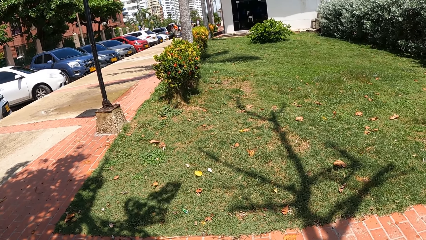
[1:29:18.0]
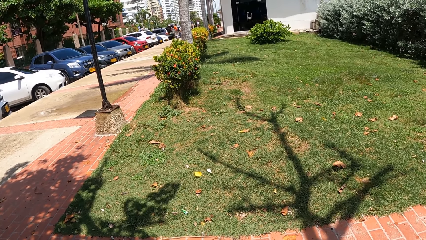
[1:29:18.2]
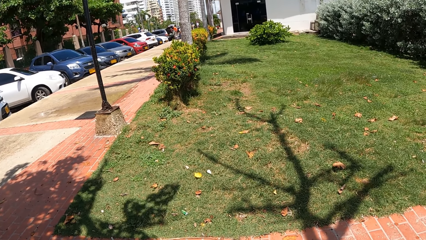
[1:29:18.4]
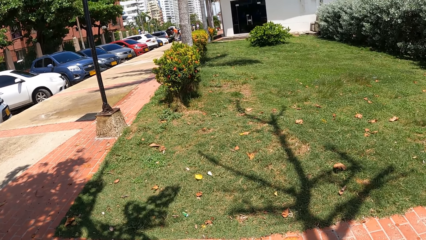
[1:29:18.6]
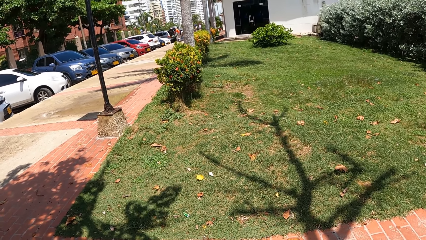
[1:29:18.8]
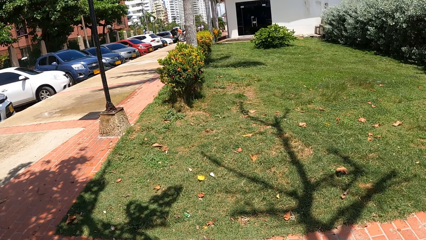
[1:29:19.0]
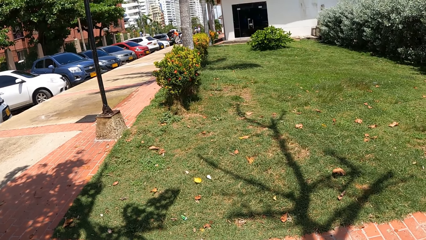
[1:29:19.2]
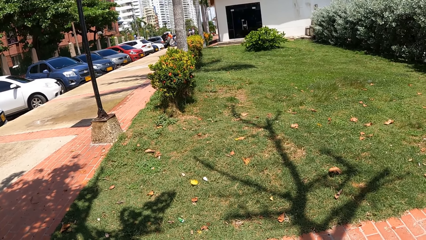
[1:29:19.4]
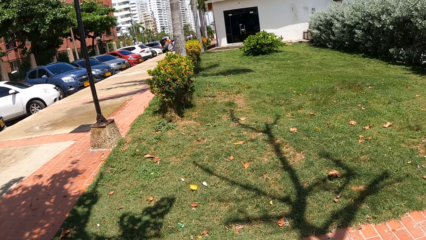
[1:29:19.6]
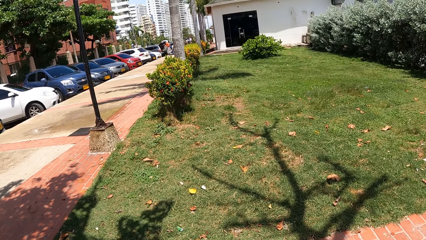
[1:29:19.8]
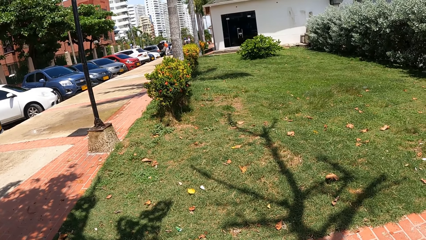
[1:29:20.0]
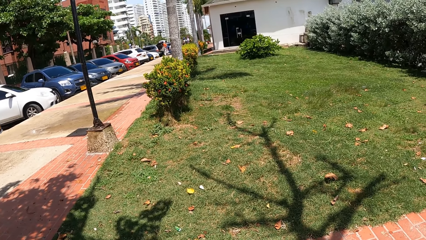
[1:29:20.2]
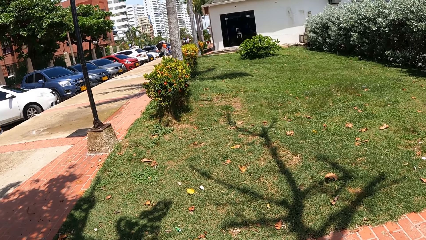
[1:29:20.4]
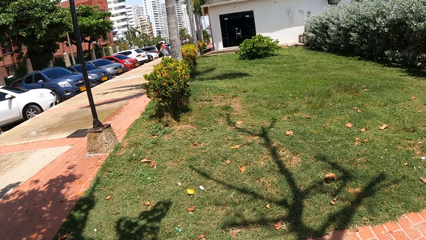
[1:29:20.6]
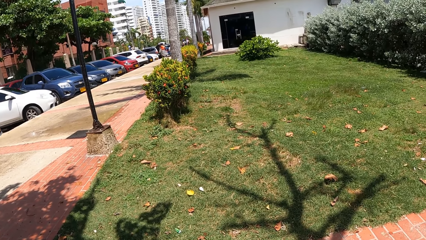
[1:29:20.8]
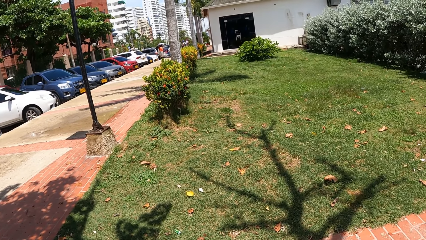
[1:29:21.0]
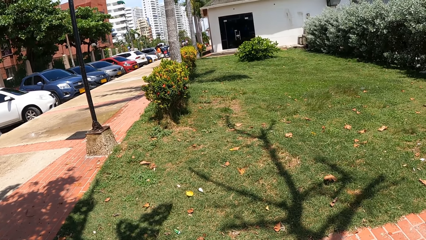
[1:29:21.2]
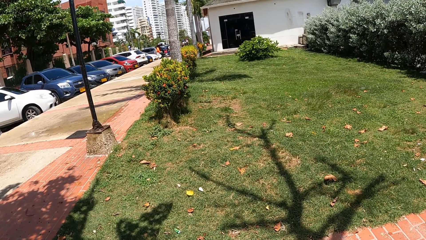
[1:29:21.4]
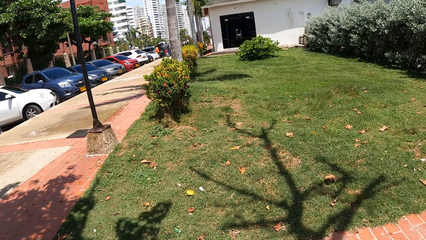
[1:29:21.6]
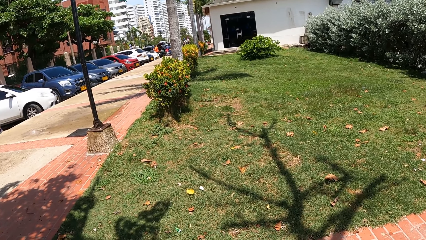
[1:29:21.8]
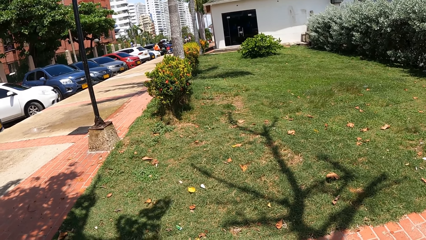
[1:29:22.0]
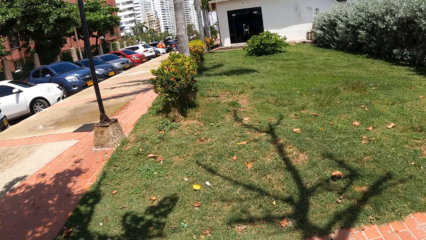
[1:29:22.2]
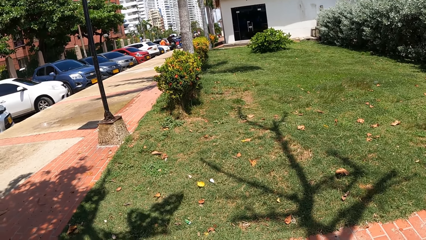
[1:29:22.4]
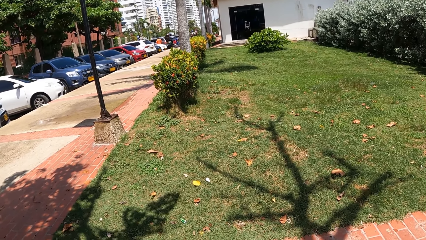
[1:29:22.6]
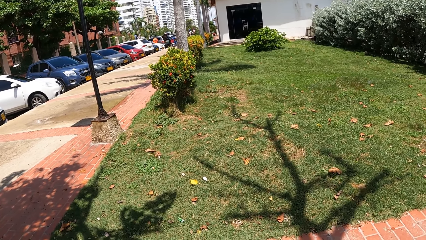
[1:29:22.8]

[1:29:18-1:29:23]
The camera wearer looks at the house.

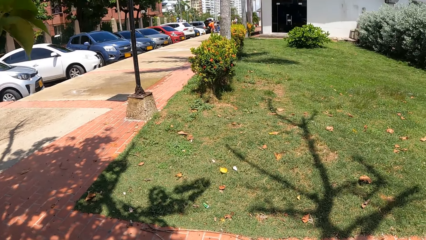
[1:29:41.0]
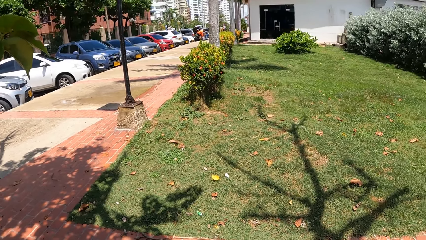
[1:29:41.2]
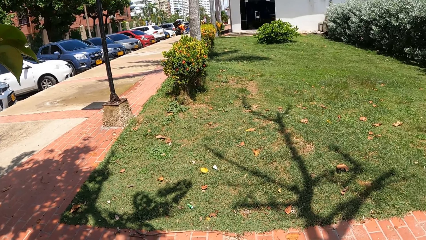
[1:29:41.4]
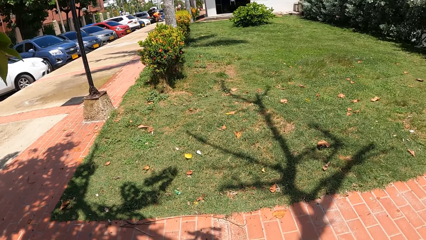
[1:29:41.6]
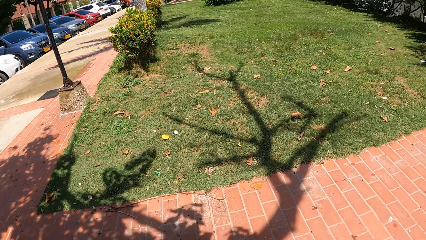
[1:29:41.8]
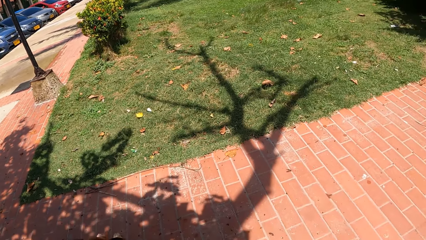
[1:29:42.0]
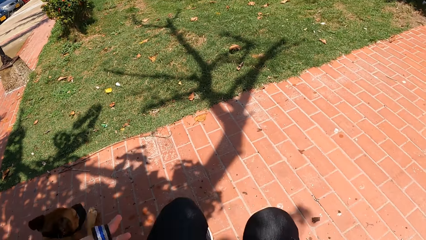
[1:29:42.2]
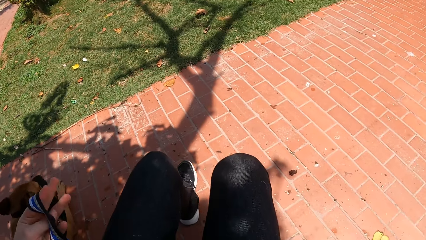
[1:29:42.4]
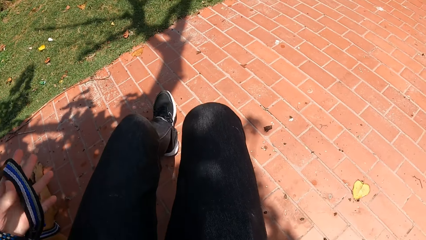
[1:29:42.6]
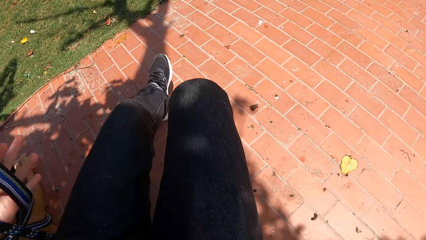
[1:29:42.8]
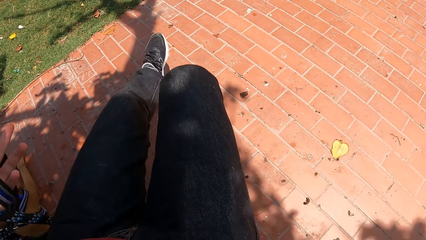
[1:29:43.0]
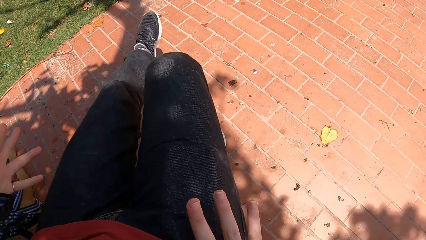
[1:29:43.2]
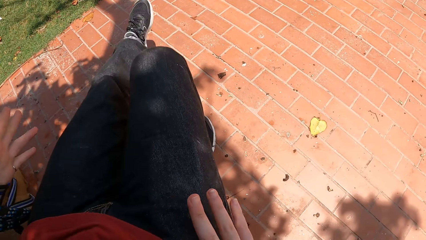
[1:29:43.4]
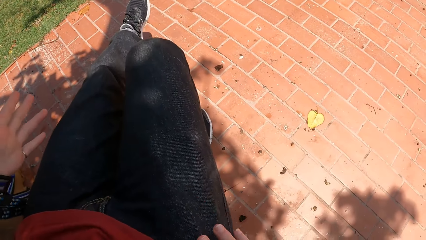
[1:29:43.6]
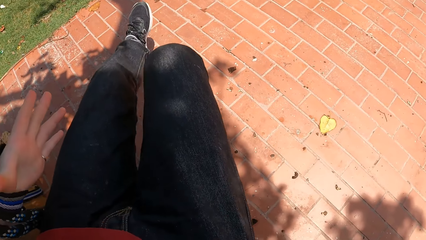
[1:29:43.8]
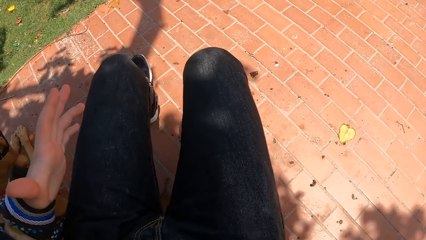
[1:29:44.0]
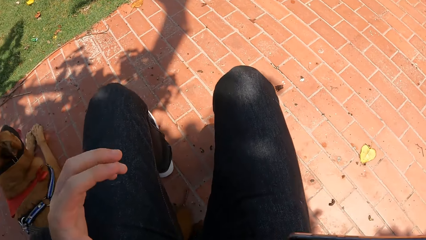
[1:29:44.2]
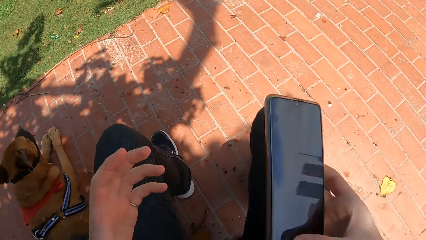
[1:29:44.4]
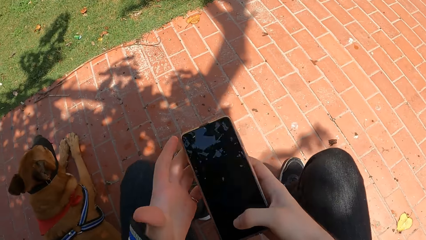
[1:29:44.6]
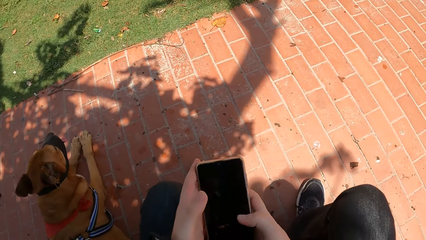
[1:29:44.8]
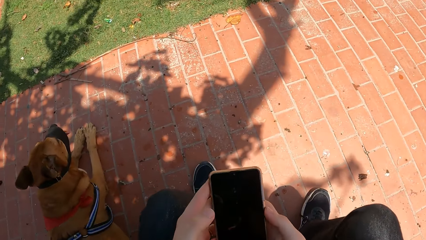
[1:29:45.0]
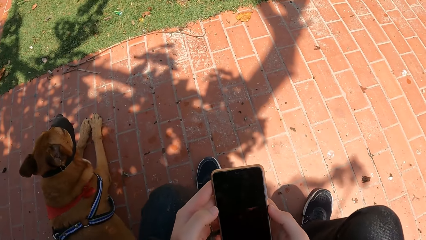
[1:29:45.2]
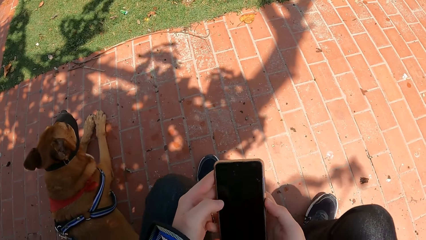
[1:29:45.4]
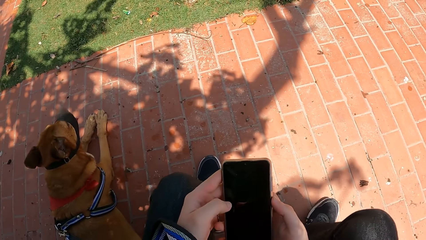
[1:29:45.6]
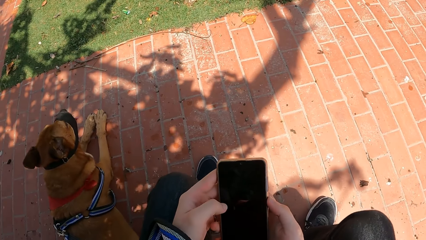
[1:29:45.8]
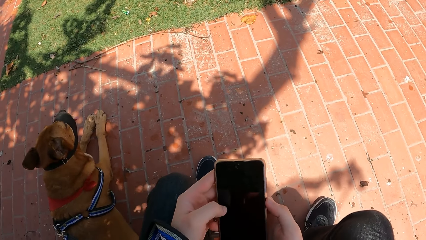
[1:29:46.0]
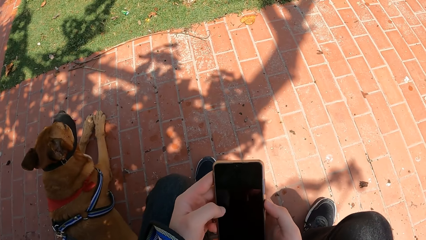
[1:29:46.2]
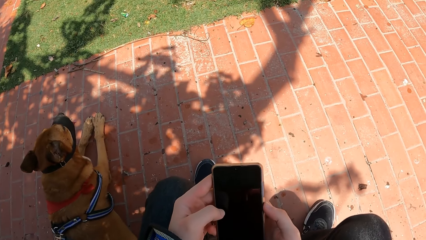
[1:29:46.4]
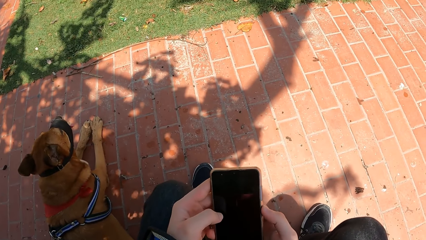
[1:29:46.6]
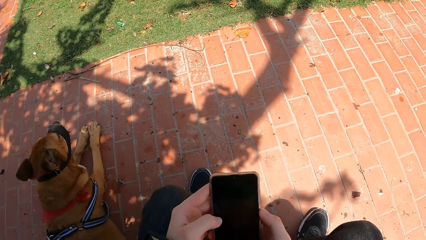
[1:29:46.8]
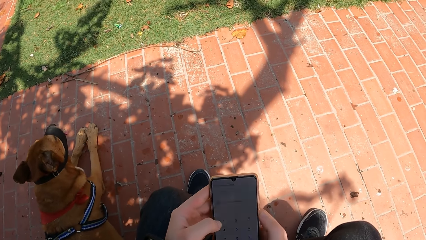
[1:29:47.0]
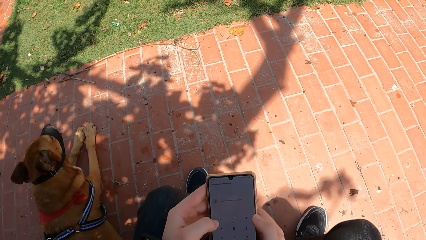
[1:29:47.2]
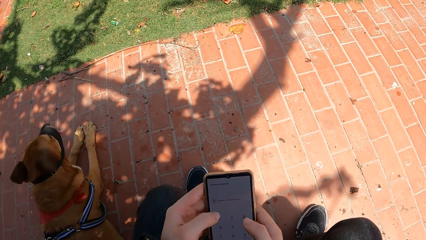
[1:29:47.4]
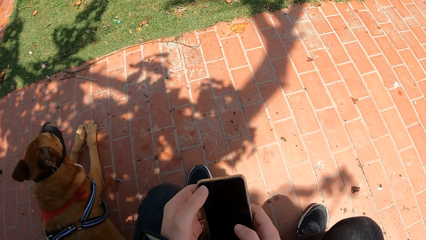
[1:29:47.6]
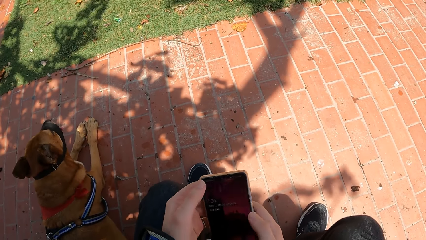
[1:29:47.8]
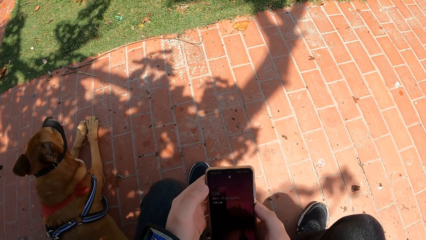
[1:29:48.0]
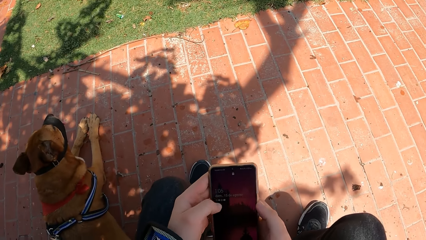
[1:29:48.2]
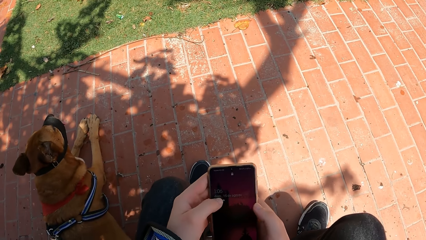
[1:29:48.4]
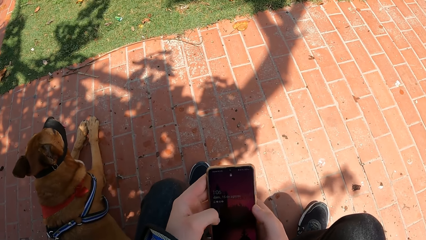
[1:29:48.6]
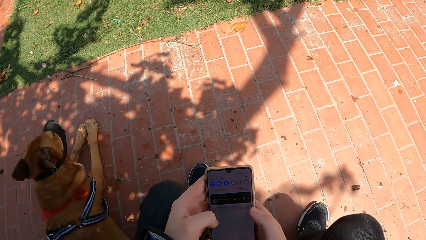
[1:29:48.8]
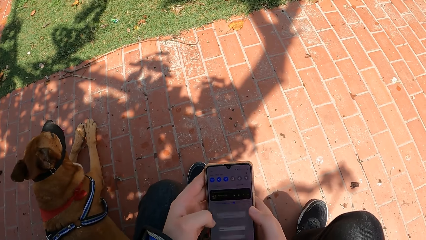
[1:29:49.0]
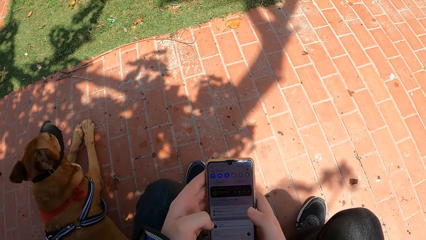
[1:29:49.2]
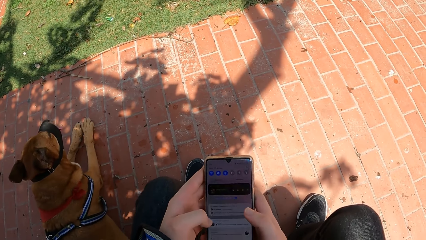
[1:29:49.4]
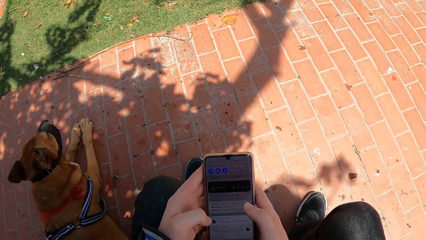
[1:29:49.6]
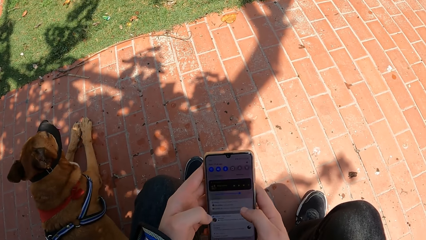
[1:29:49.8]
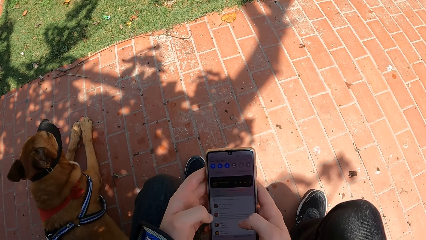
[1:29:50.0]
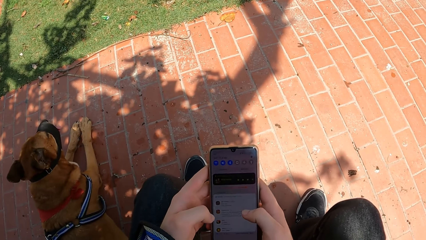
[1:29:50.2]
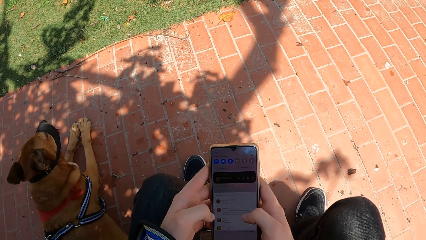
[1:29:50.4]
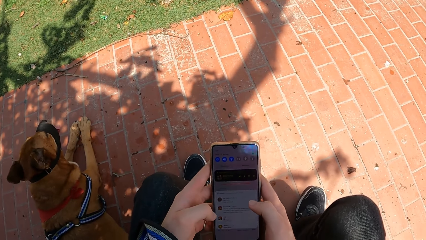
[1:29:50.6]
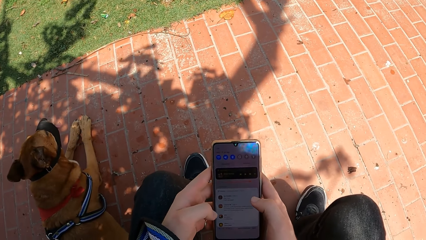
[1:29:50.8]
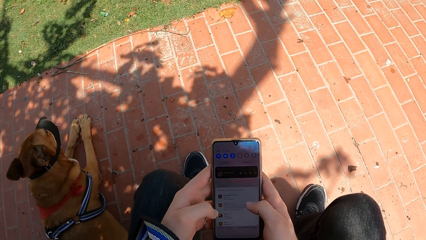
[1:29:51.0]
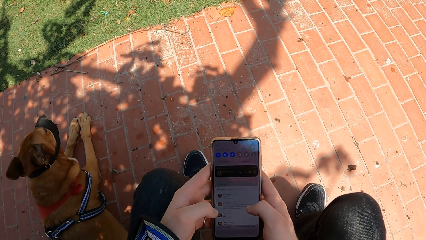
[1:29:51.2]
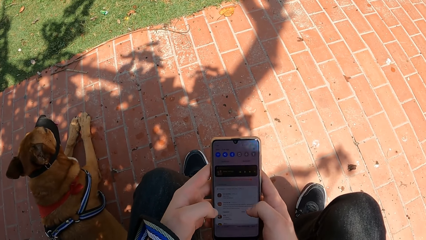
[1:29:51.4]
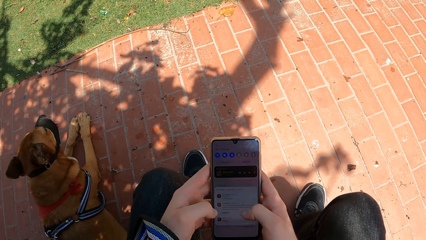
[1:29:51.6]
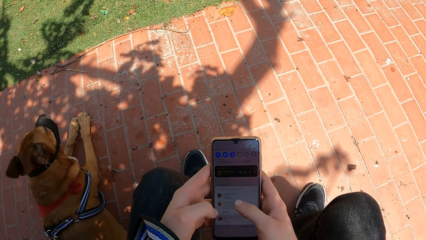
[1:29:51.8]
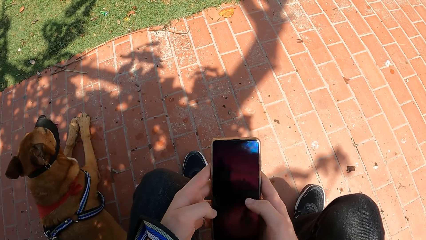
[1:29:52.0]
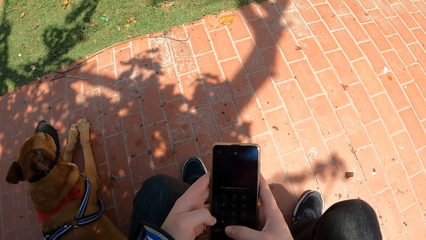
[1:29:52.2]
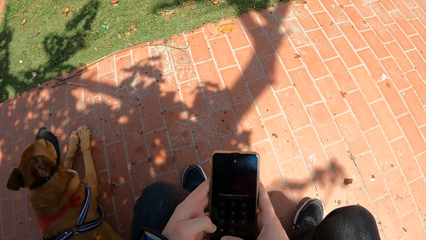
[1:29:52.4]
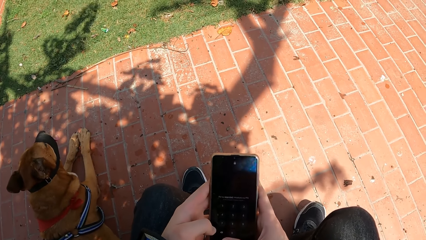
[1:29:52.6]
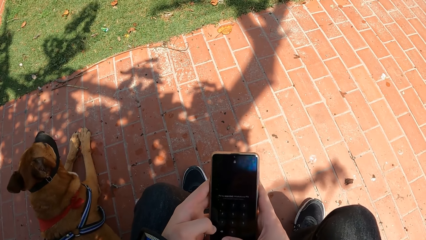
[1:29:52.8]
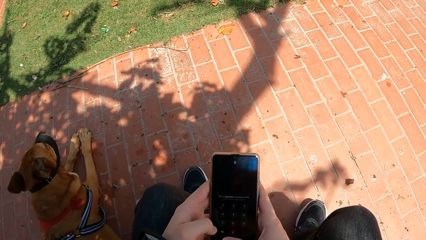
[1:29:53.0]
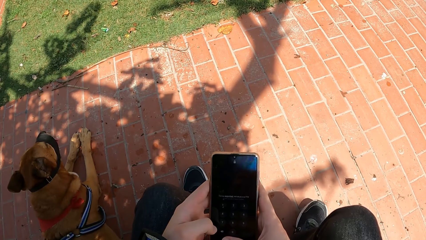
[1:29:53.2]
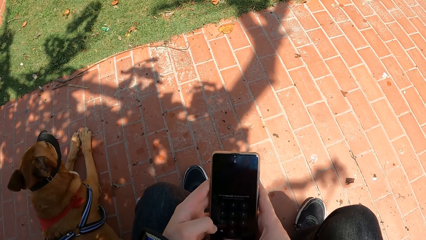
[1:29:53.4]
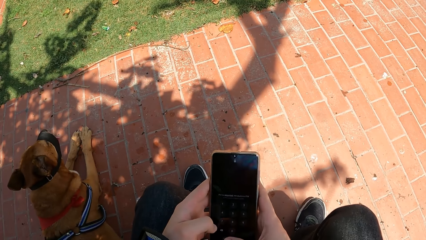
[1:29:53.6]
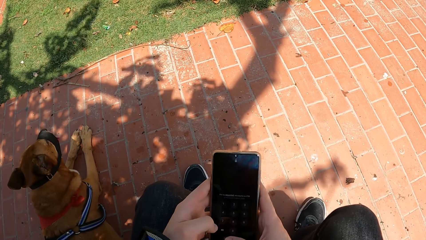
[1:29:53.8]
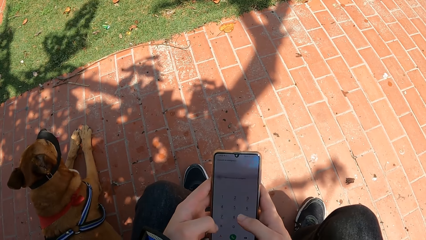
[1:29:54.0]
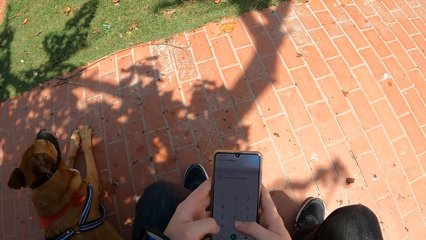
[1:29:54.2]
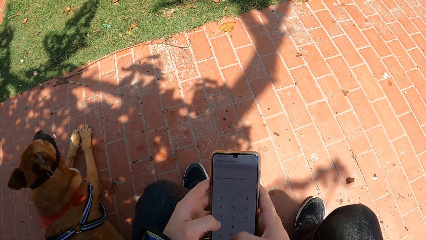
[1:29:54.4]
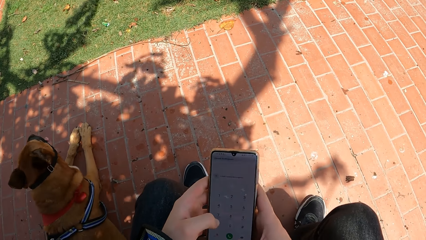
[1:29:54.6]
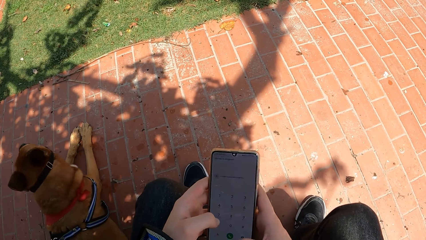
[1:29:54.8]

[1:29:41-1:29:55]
The camera wearer looks around. He removes the phone from his pocket. He stretches his leg. He uses the phone.
